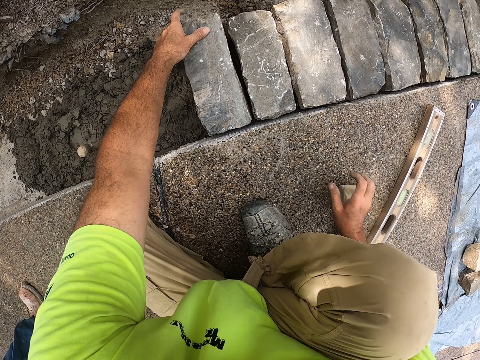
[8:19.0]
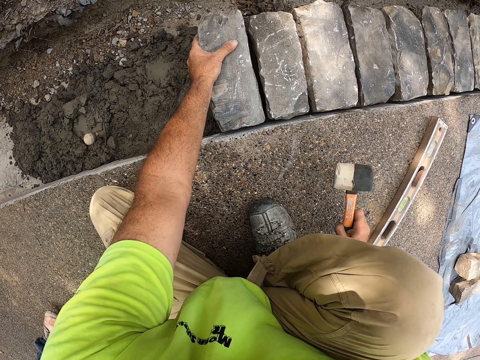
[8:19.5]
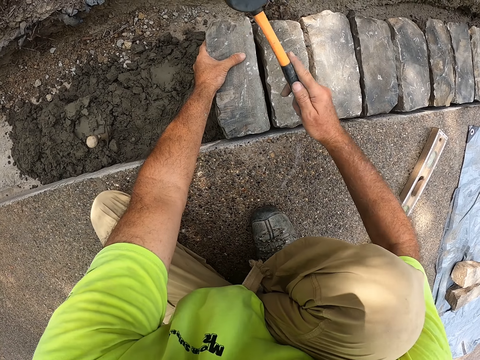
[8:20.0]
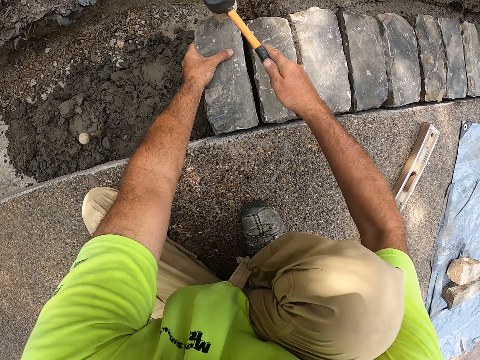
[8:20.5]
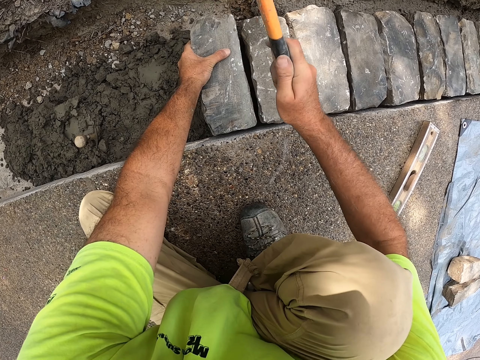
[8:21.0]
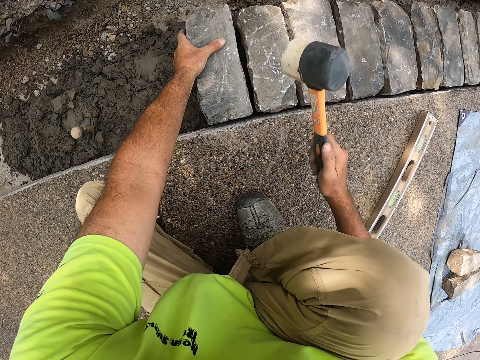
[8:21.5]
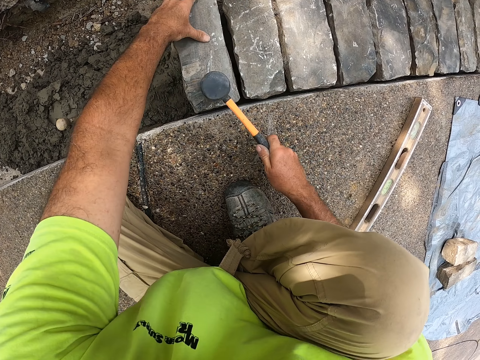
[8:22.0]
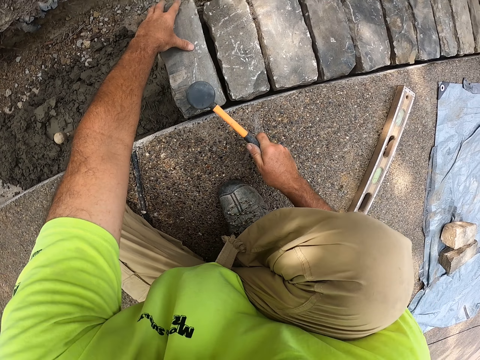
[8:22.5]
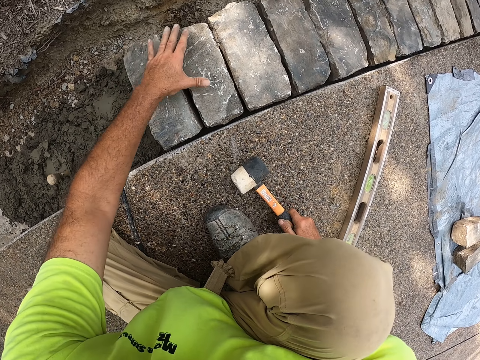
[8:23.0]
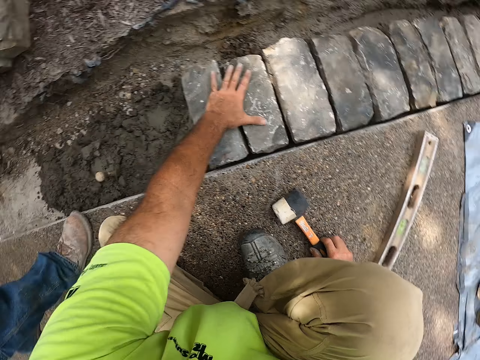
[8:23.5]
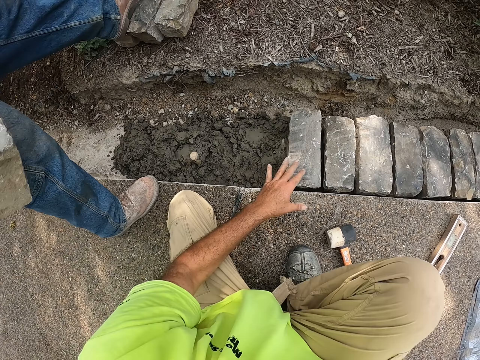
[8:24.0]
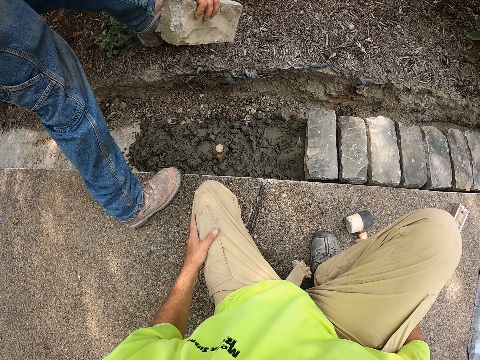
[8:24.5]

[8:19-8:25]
The camera wearer holds the brick. He picks up the hammer. He hits a stone. He holds the hammer on his right hand. He moves a hand. He moves a hand again. He puts the hammer down. A man puts a stone down.

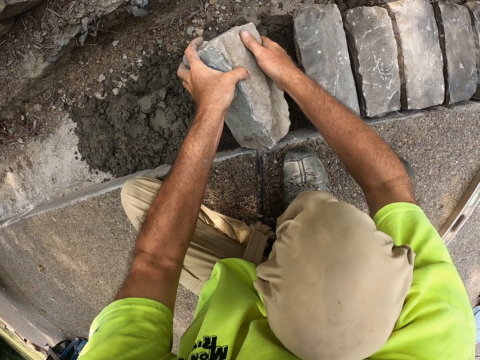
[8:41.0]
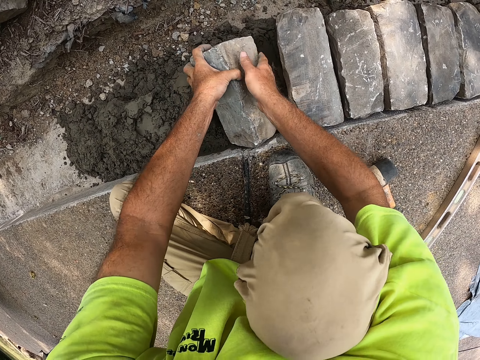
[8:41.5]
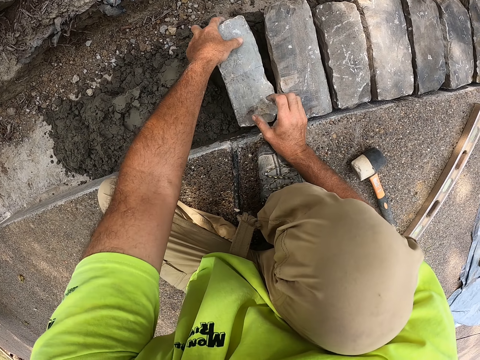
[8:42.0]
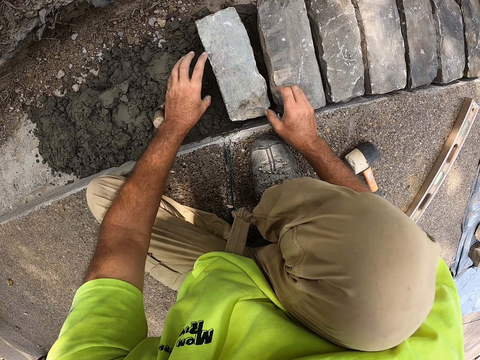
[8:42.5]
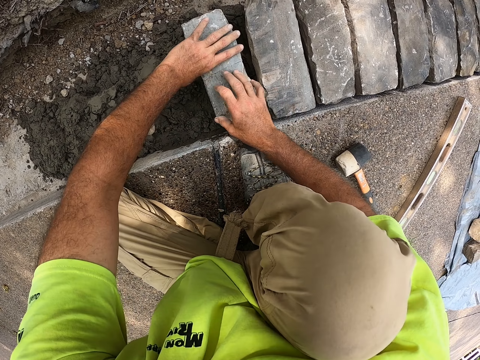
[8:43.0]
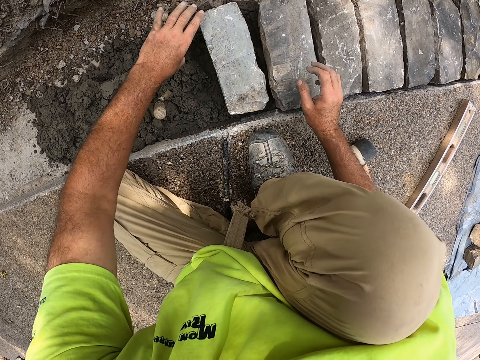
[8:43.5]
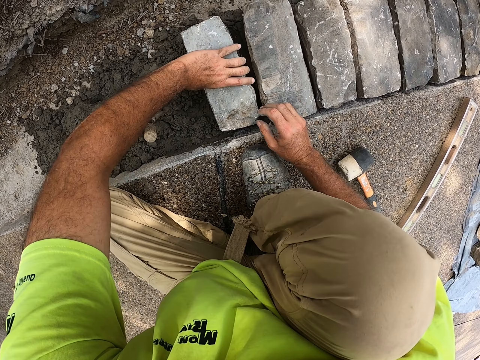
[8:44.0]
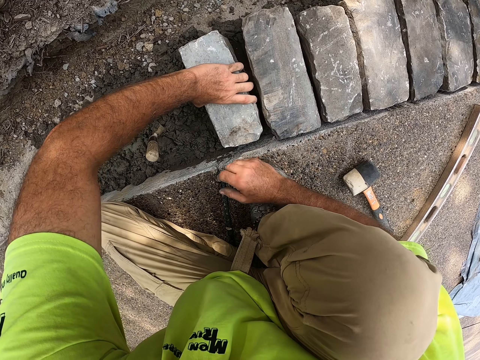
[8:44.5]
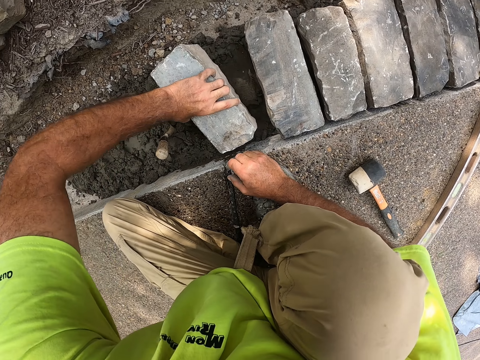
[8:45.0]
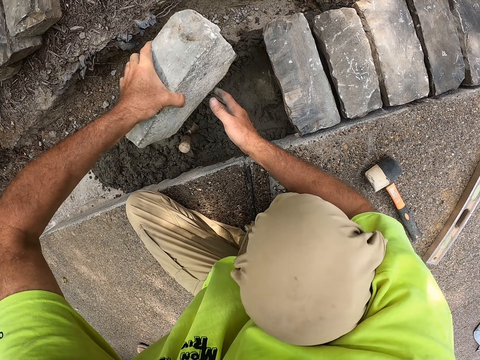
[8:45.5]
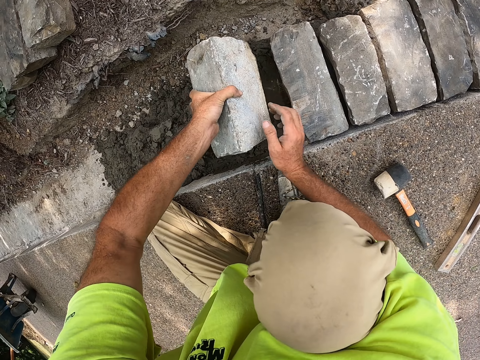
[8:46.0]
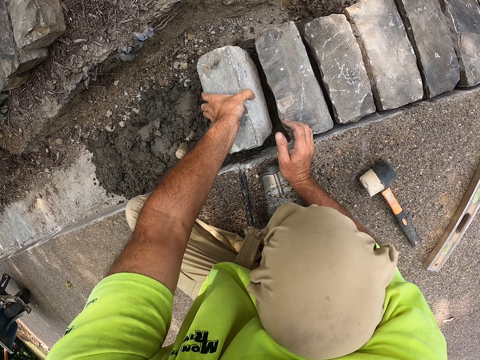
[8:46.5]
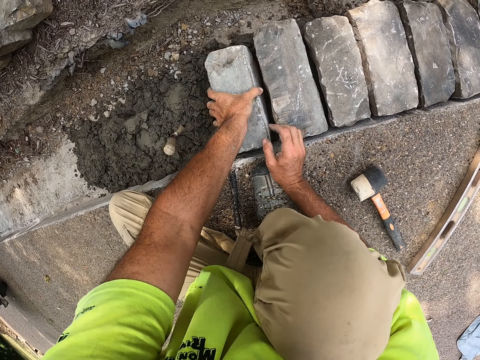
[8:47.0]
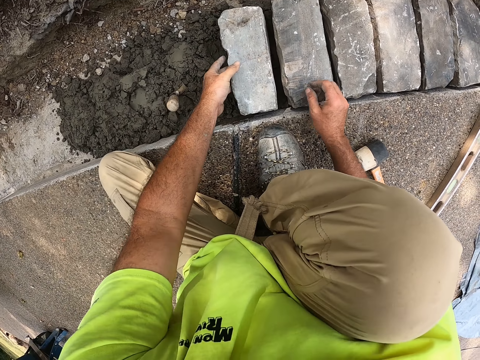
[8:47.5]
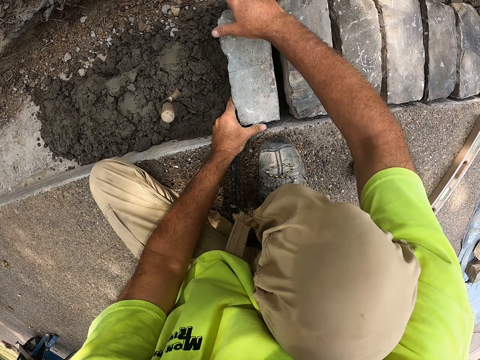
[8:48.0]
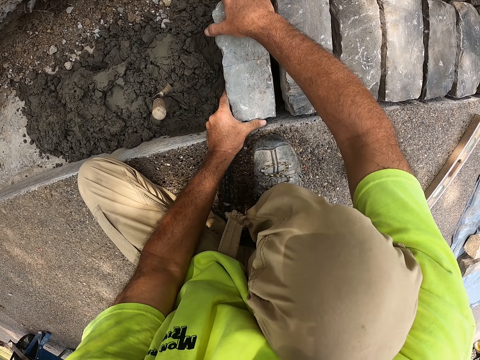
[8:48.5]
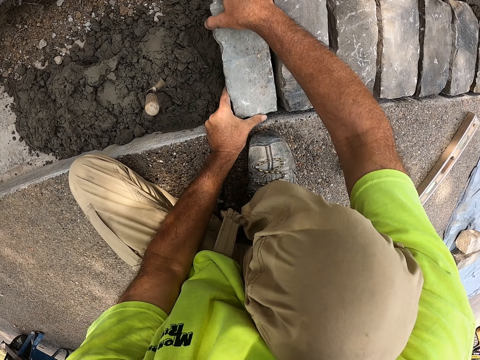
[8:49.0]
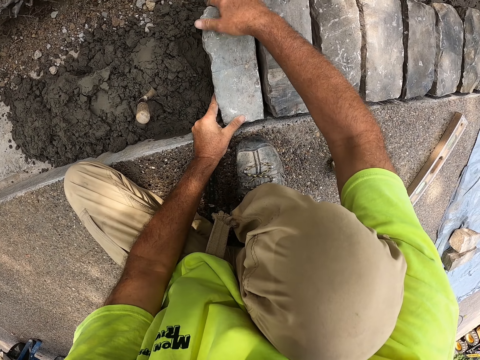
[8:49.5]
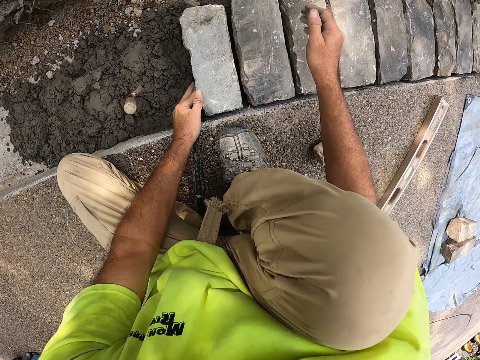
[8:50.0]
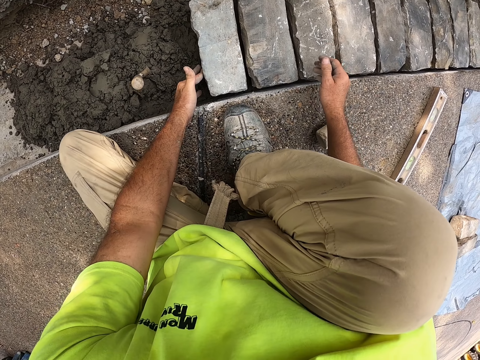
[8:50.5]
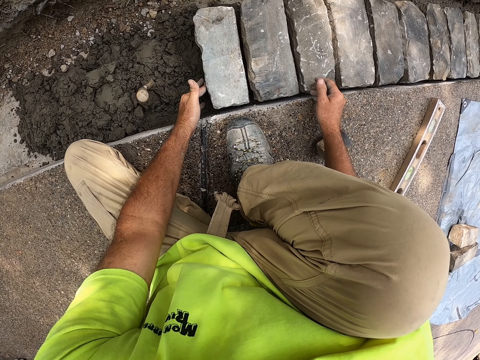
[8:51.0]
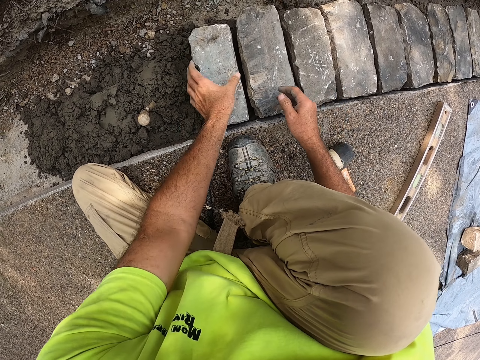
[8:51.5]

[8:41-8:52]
The camera wearer puts a stone down. They pick up the stone and touch the stone. They hold the brick. They put the stone down and adjust the stone. They level the brick on the concrete.

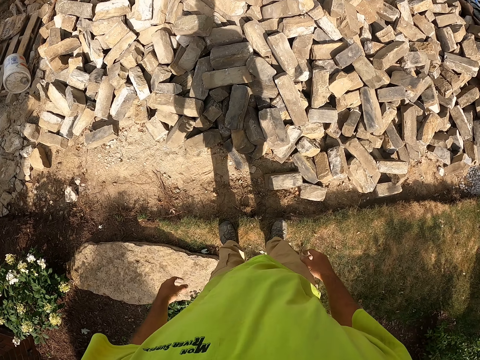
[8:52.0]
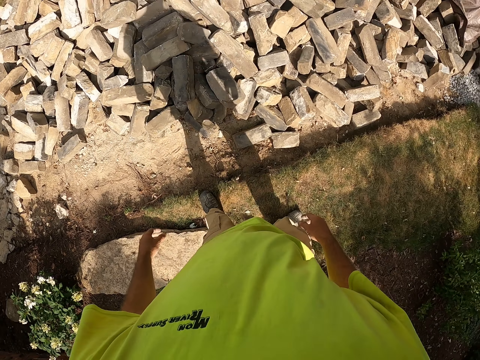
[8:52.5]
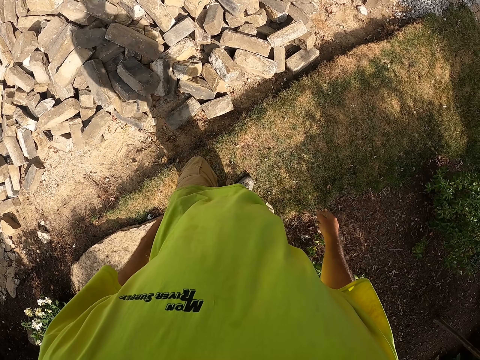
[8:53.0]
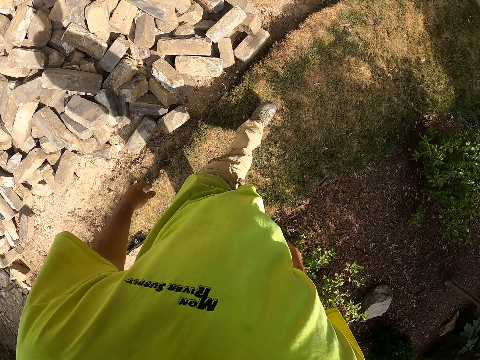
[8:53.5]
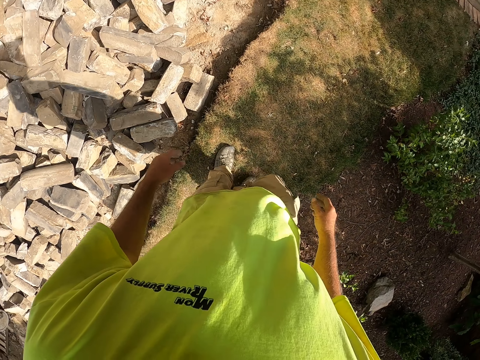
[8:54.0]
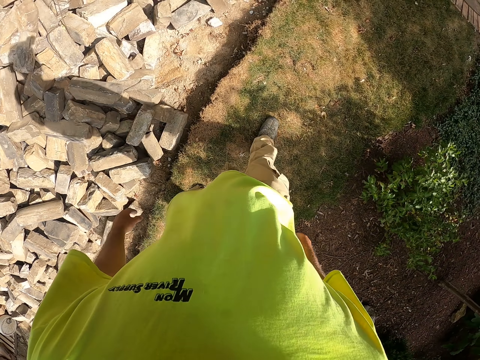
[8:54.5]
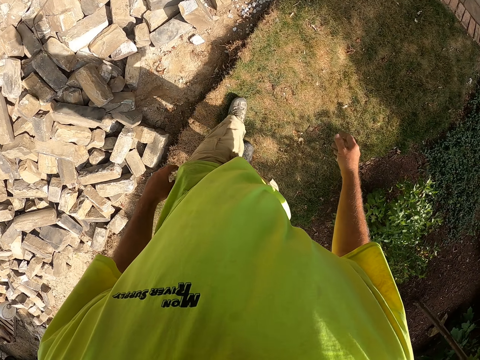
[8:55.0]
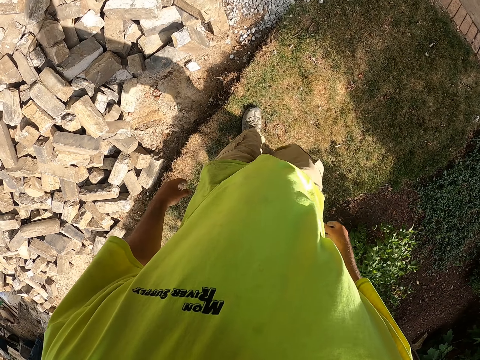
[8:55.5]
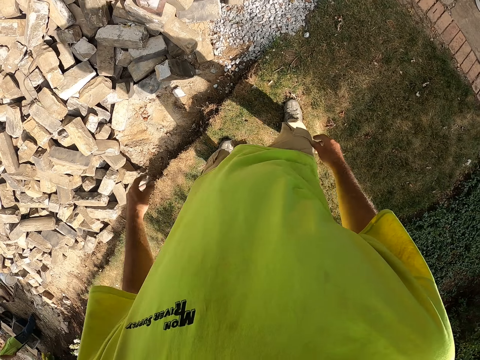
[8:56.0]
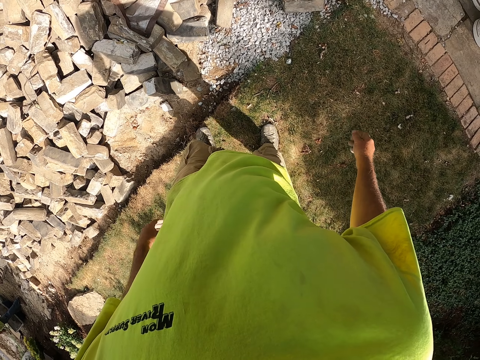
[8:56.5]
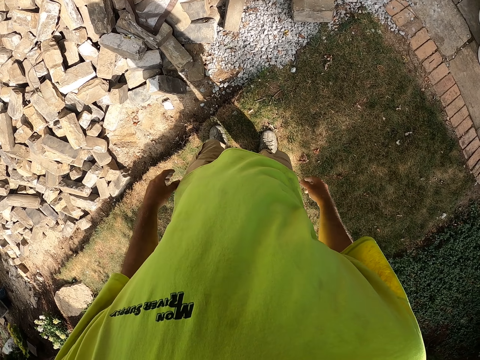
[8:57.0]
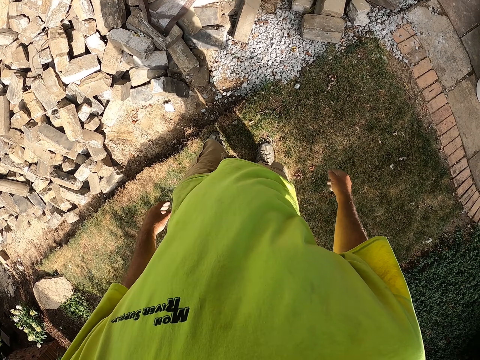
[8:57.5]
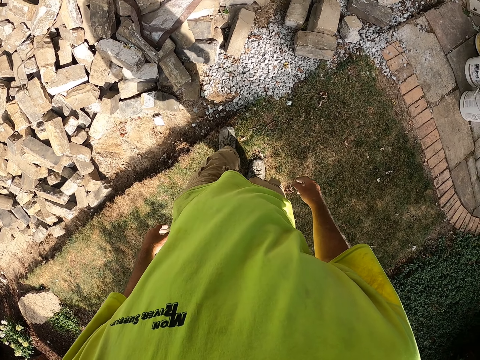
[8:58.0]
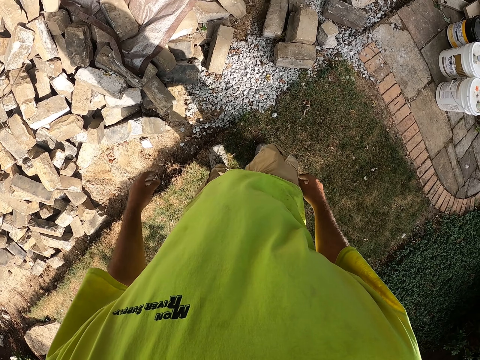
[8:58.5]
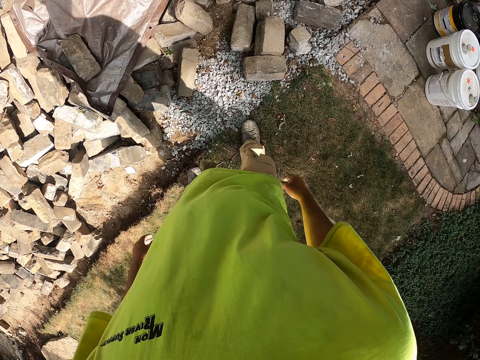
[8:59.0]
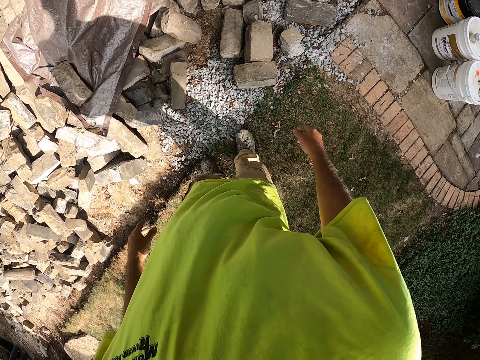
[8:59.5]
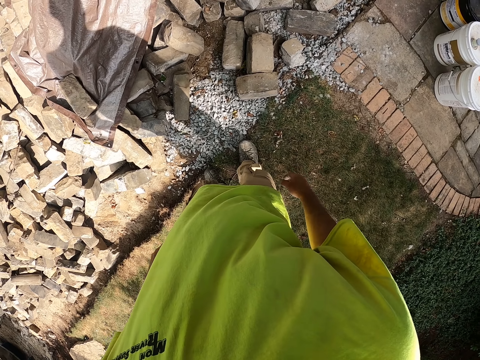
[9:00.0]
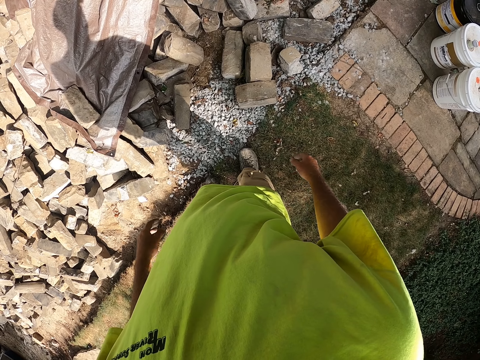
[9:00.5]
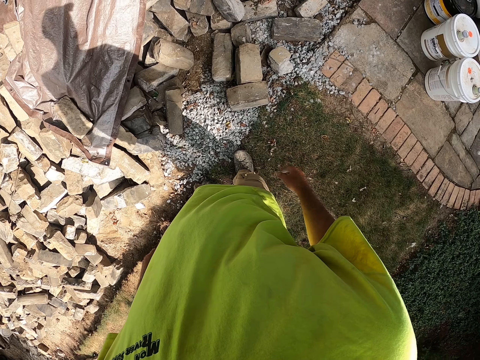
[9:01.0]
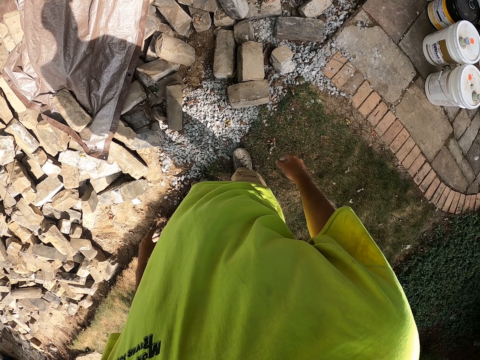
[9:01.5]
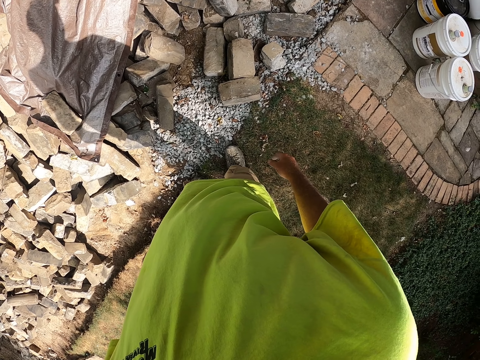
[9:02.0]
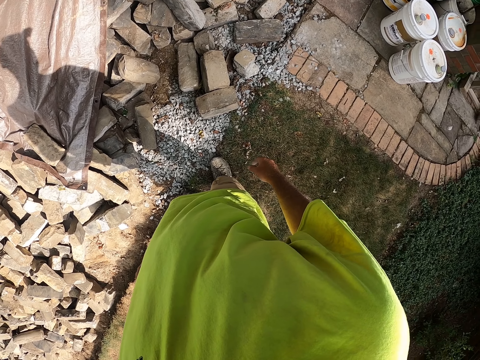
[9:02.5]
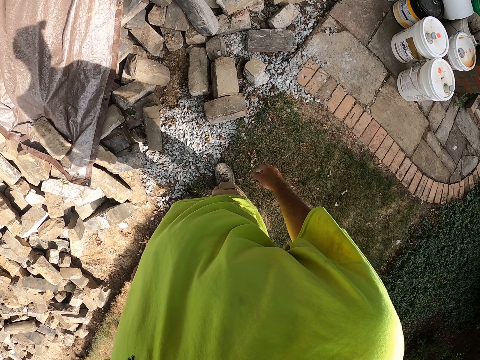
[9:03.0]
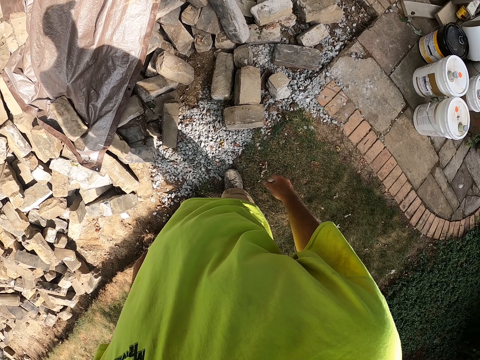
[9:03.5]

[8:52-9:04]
The camera wearer walks around the ground.
